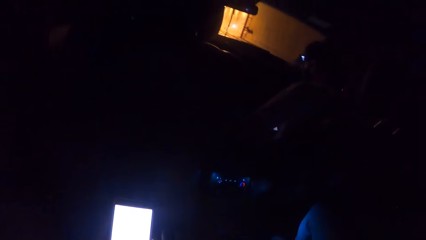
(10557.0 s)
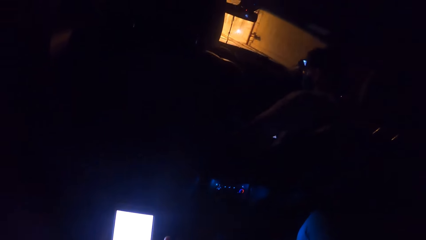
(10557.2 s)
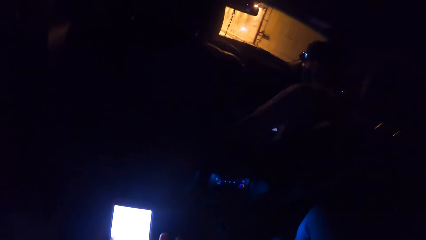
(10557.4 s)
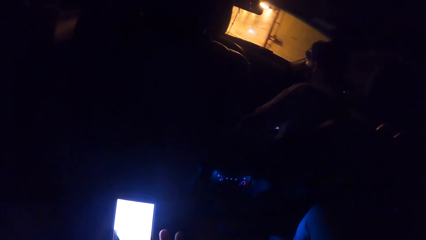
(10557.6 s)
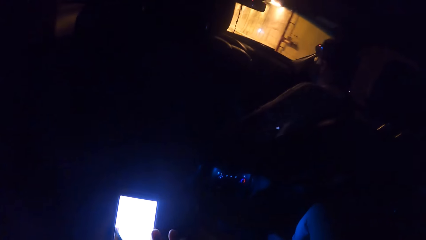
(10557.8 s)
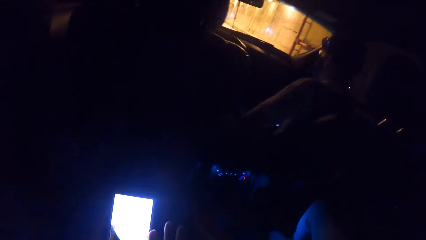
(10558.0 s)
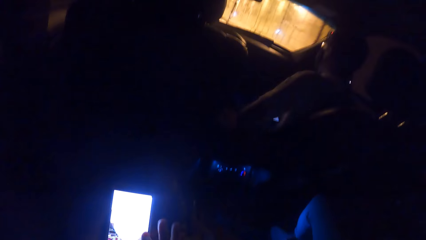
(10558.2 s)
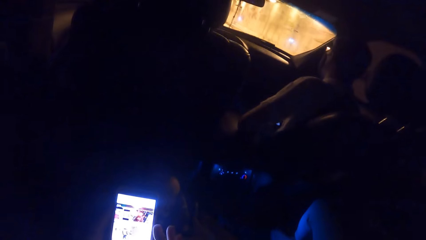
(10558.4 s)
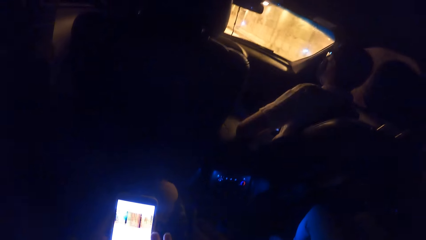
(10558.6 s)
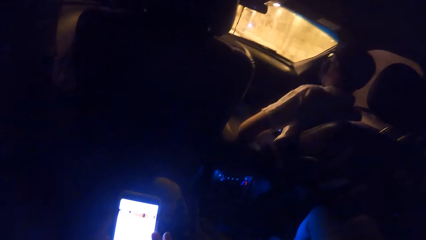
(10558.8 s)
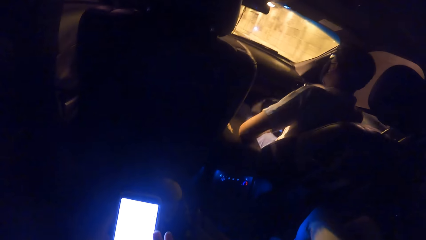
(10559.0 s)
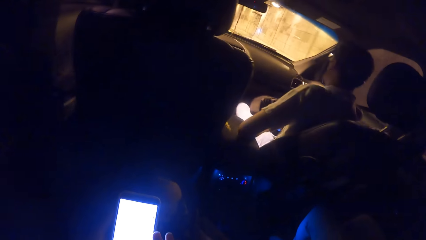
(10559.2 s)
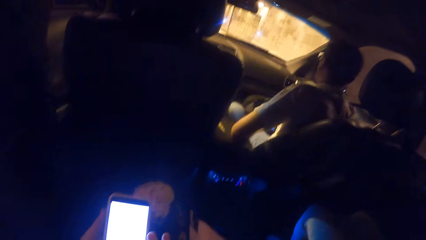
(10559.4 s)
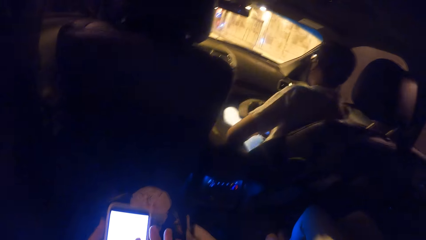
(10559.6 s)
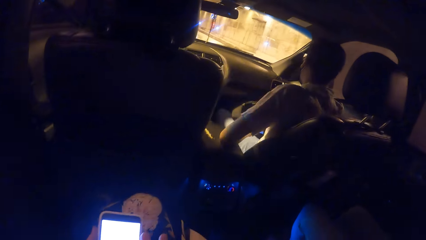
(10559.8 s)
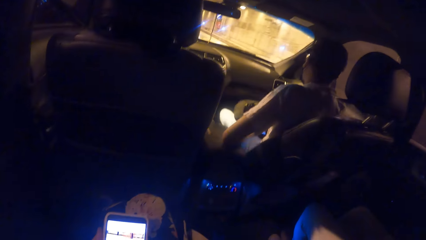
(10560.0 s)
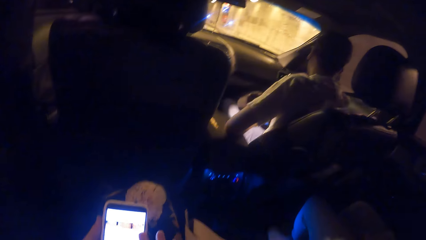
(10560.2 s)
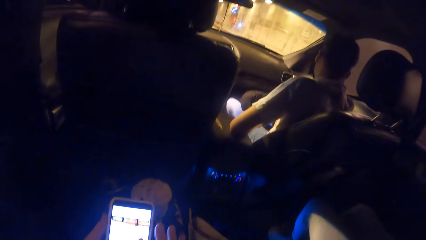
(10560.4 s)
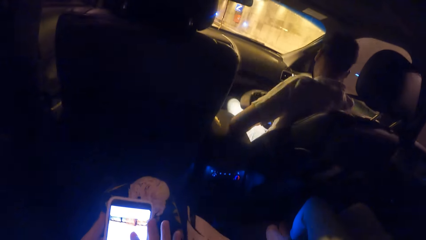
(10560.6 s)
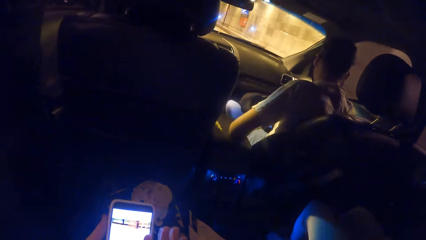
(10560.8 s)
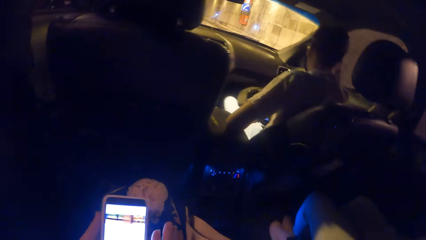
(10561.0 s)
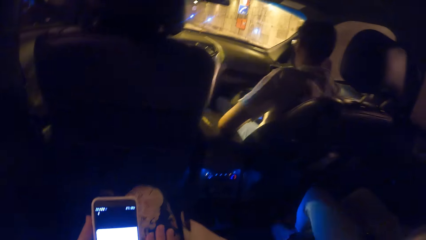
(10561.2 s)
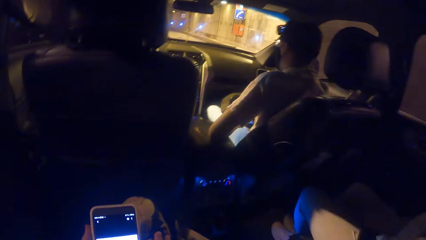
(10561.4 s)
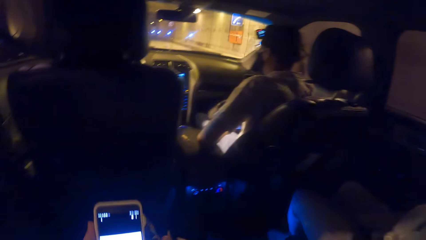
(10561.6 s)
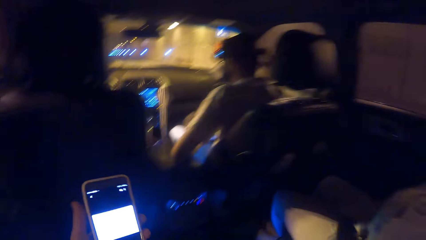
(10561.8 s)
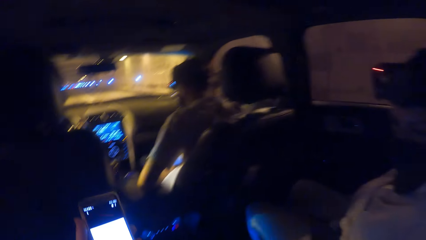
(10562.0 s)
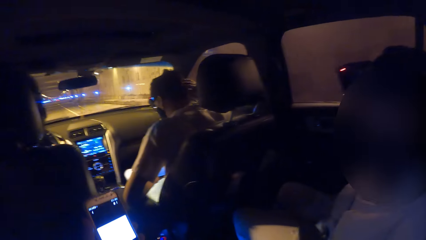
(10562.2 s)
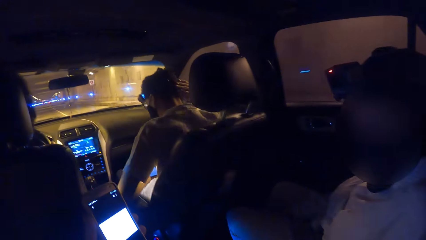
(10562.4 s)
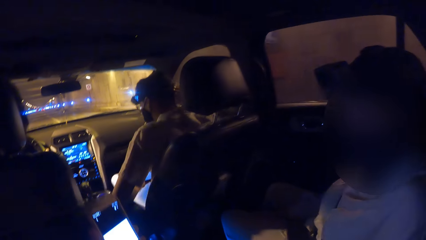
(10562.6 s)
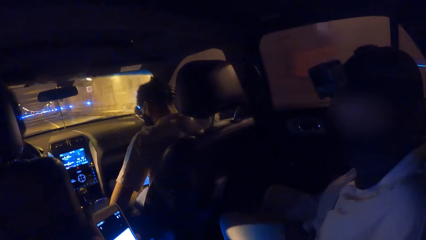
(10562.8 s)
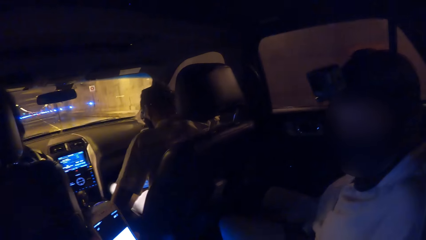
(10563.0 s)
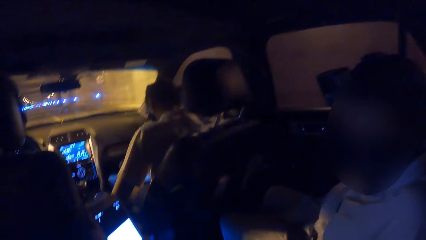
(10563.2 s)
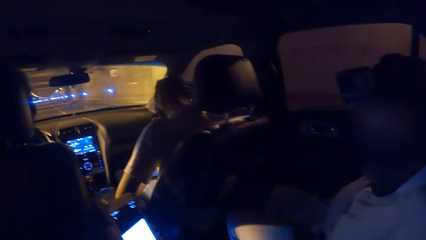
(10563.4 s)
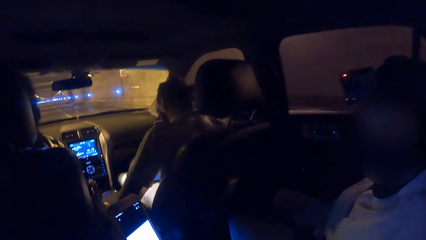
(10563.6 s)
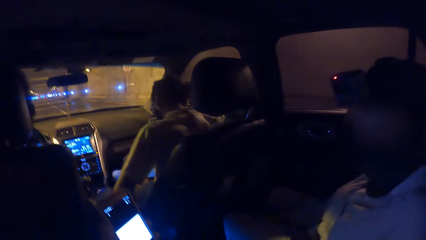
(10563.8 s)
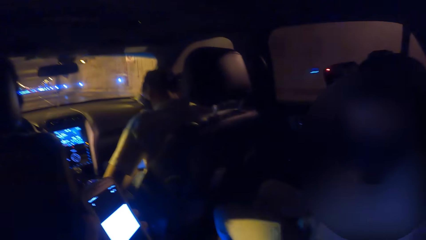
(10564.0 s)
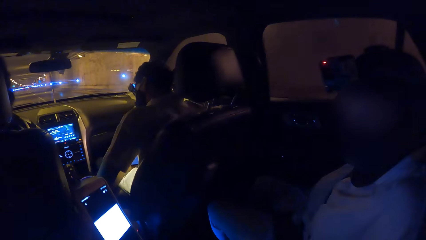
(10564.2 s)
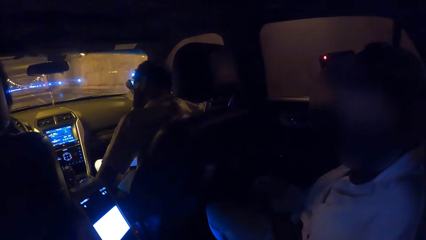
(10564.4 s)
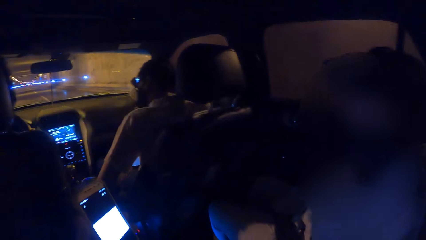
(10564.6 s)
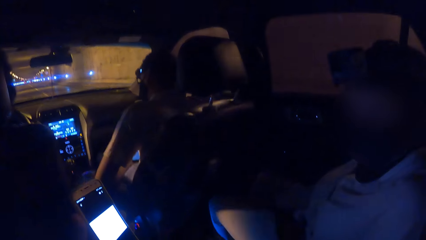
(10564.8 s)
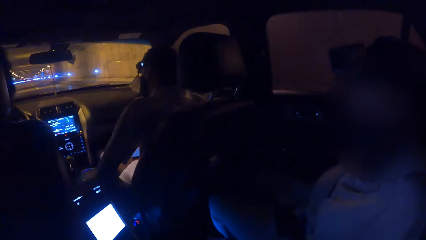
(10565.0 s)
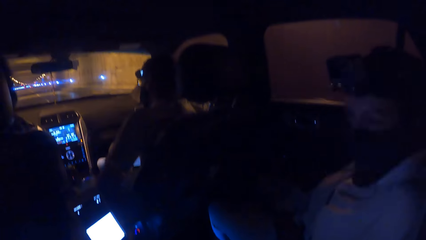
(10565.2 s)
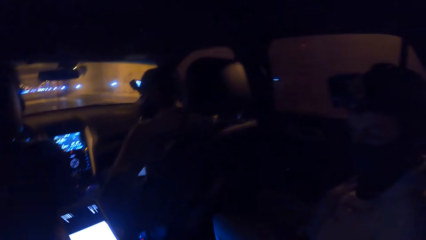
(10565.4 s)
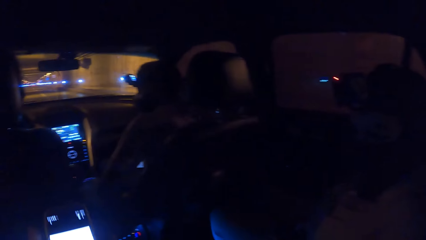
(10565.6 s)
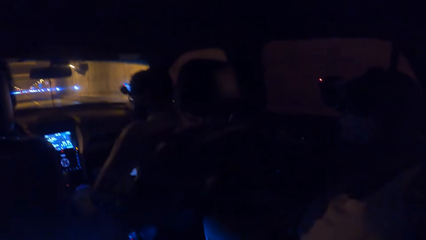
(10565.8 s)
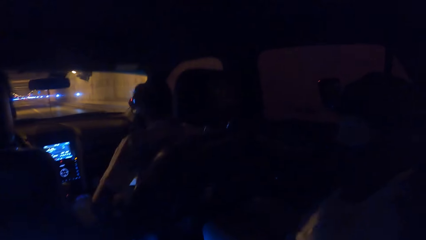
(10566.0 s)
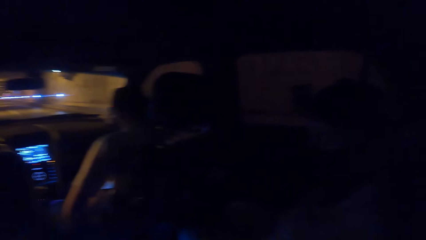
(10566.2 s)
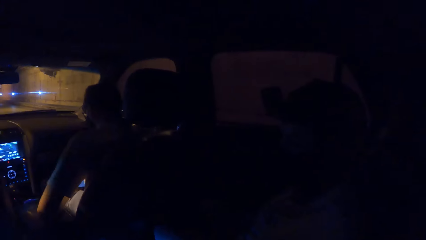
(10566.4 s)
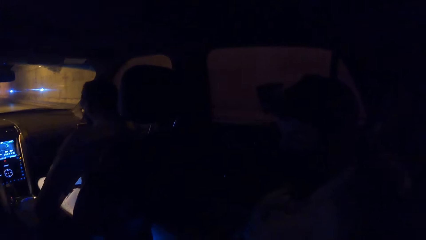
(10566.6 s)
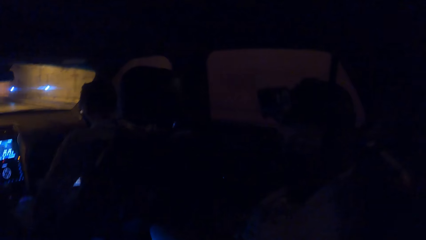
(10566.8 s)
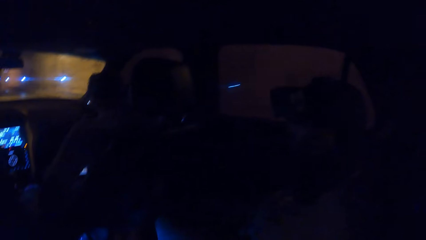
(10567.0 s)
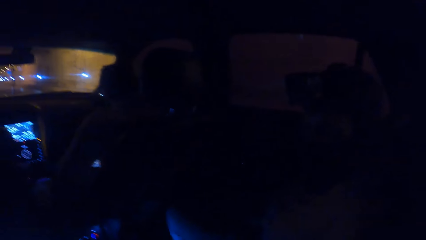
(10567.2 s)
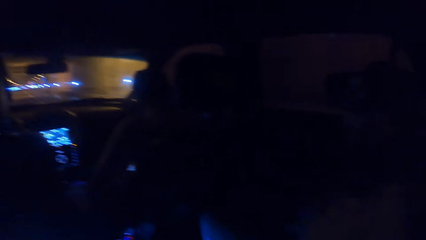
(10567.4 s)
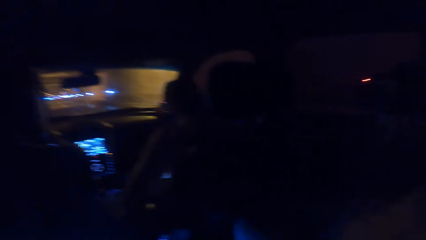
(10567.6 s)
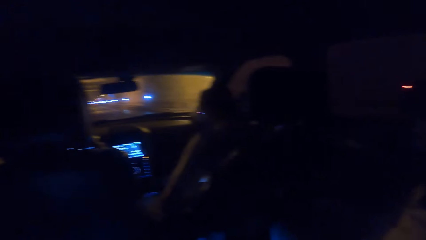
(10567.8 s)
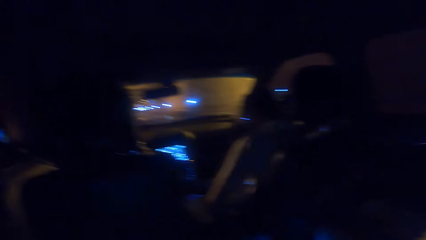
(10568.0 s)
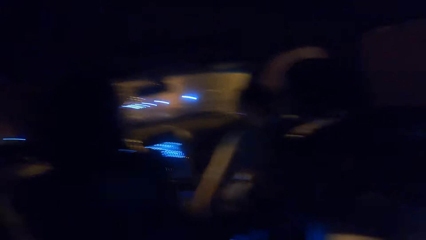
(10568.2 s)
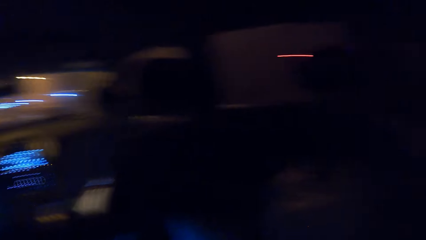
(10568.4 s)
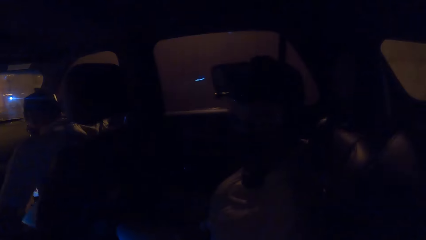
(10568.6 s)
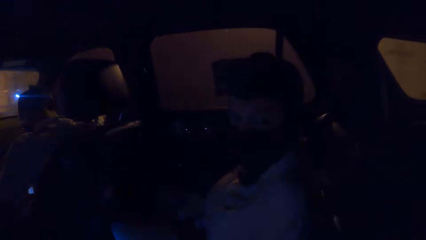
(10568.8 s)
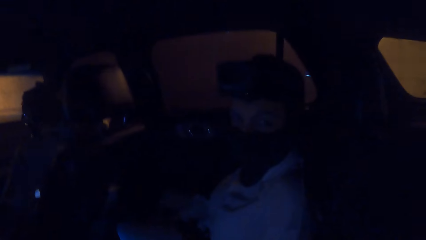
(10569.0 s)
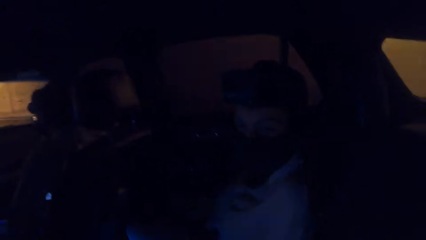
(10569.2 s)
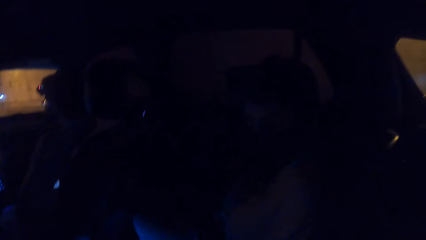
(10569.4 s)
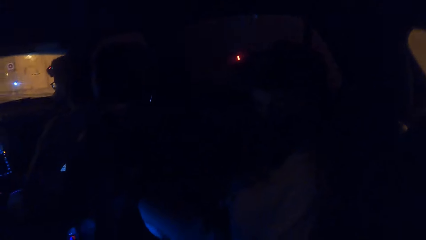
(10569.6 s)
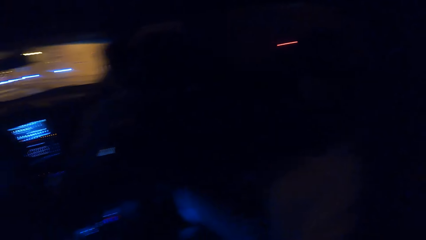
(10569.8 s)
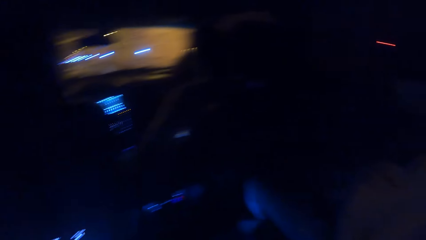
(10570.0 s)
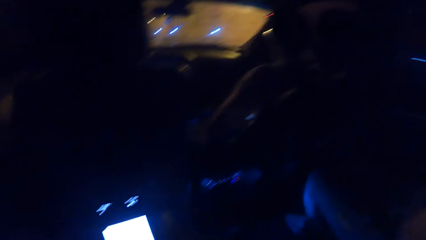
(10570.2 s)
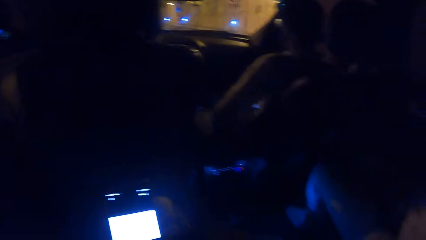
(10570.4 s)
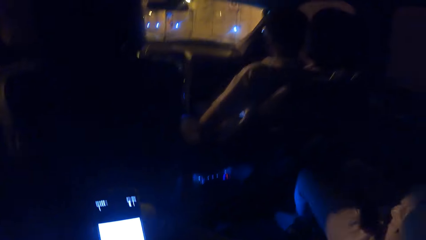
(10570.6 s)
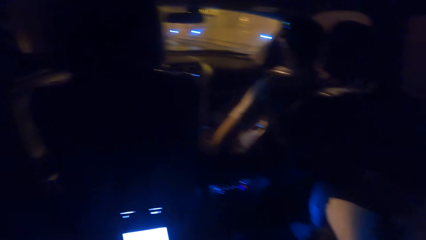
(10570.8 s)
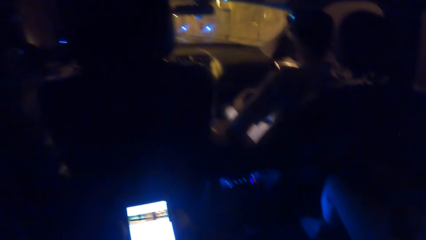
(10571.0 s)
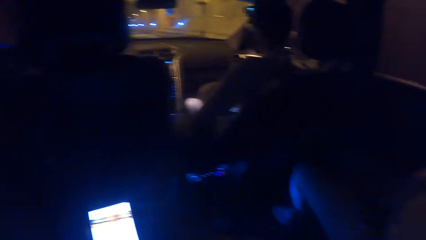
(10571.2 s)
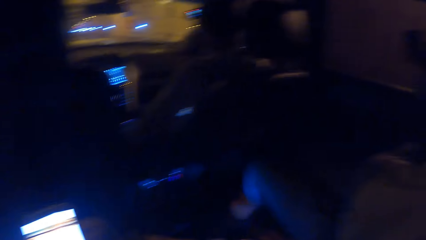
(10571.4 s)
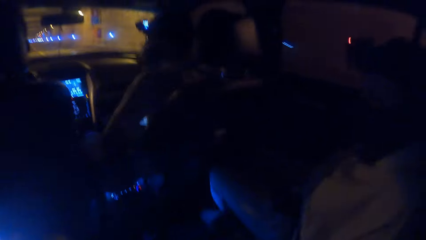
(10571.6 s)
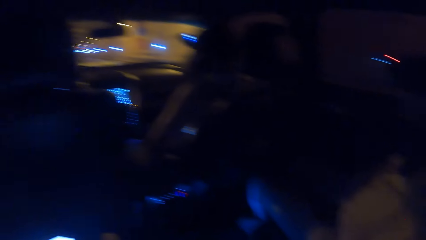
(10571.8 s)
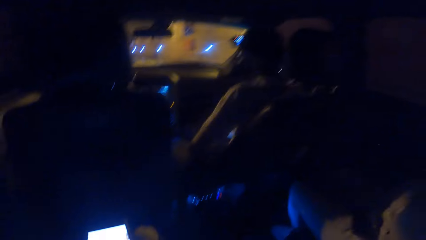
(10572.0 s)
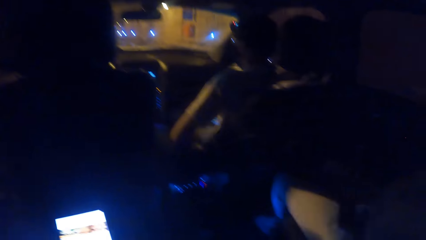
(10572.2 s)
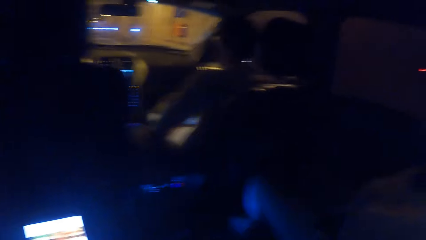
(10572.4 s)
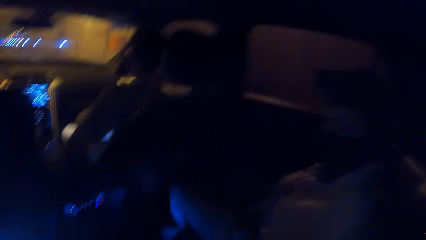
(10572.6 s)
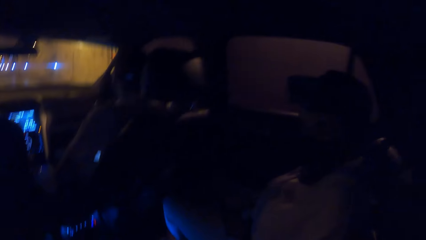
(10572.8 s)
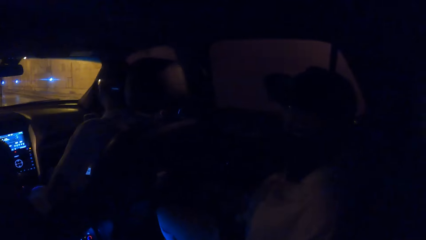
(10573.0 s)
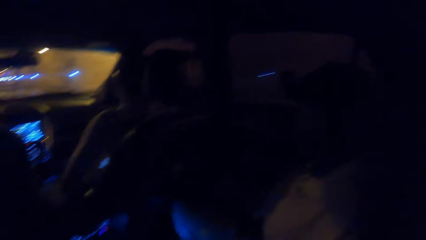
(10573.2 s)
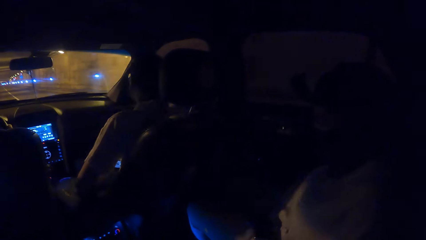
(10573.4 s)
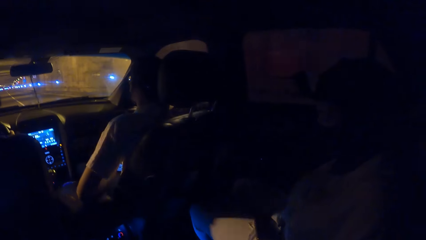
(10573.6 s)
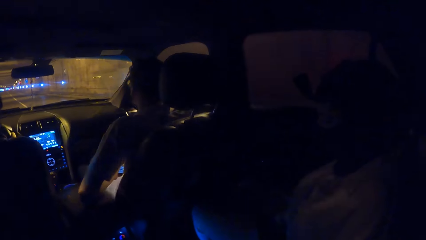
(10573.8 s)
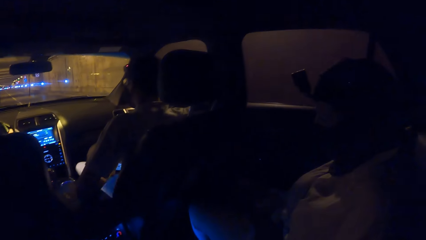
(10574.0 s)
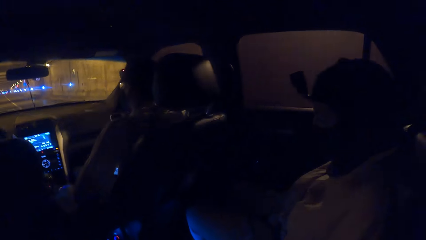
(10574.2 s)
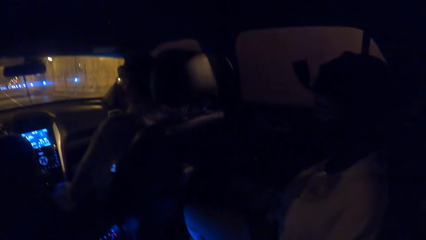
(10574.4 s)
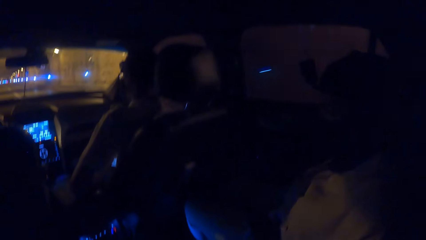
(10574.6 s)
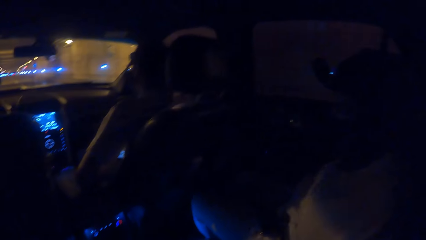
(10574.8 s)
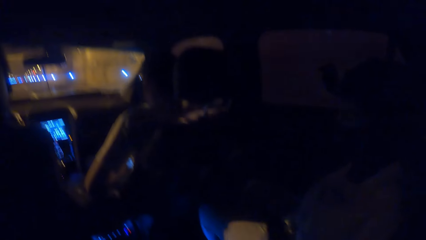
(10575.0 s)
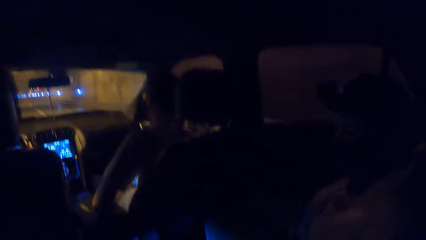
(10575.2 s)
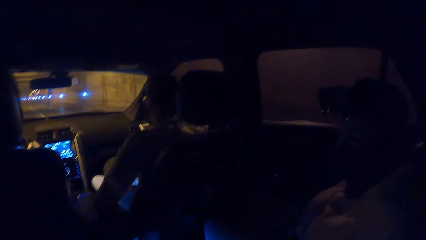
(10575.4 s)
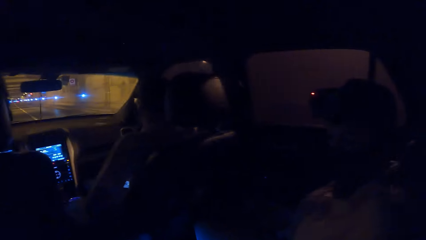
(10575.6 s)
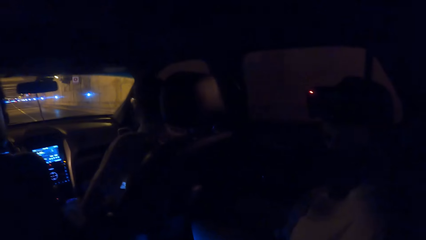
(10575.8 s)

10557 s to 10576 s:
The camera wearer stares at a phone. They look around. They operate the phone. They look around.
